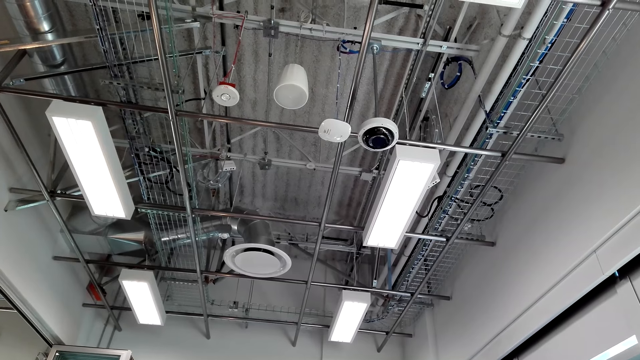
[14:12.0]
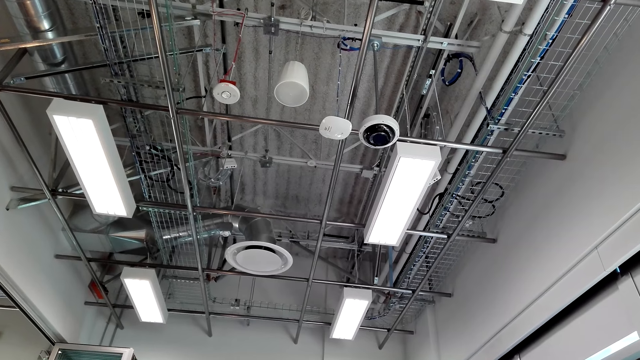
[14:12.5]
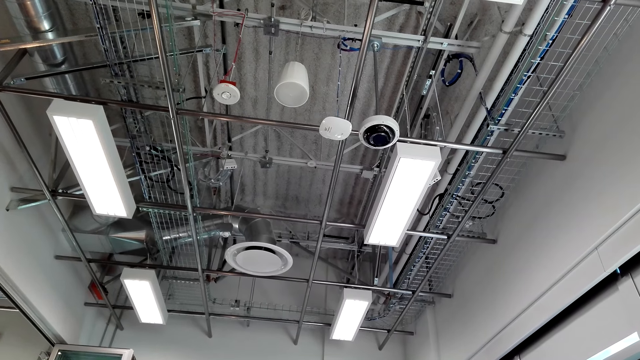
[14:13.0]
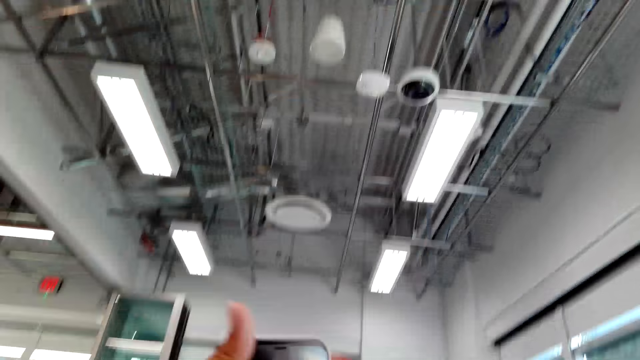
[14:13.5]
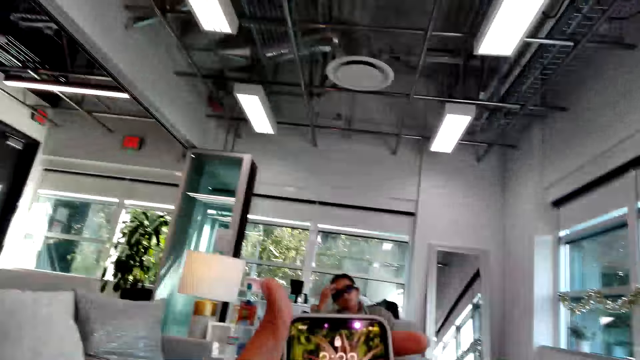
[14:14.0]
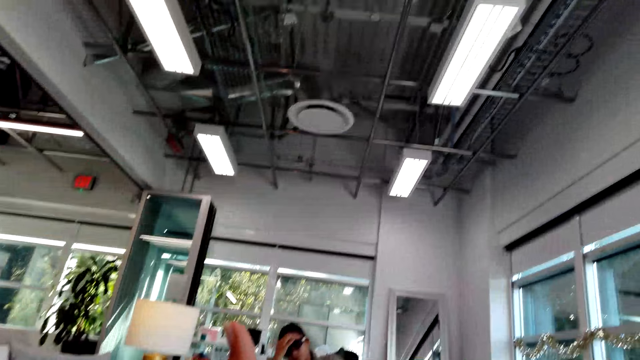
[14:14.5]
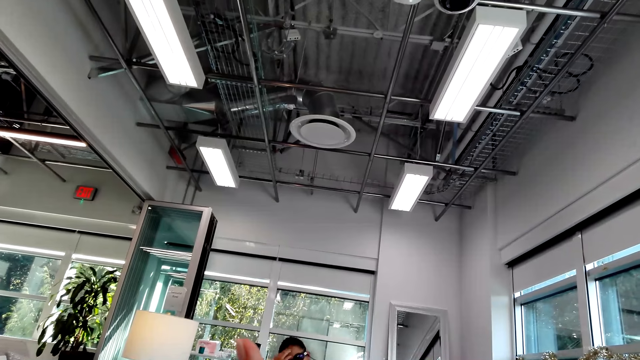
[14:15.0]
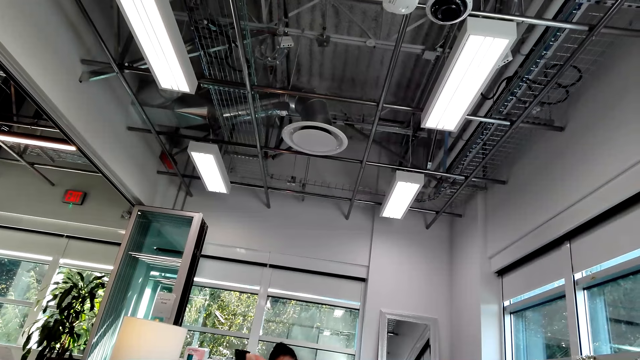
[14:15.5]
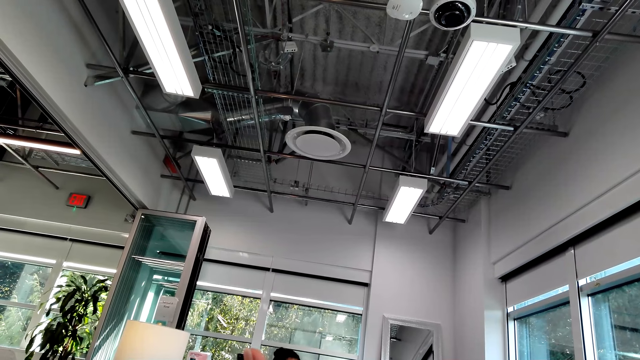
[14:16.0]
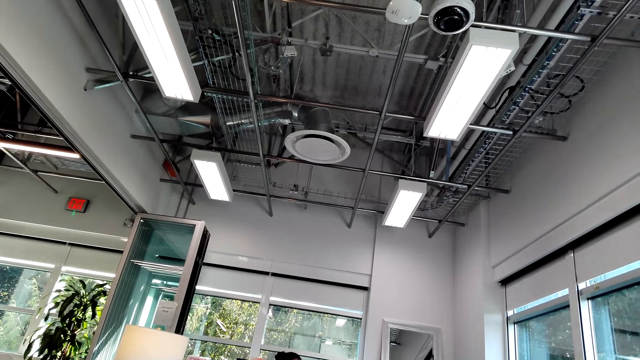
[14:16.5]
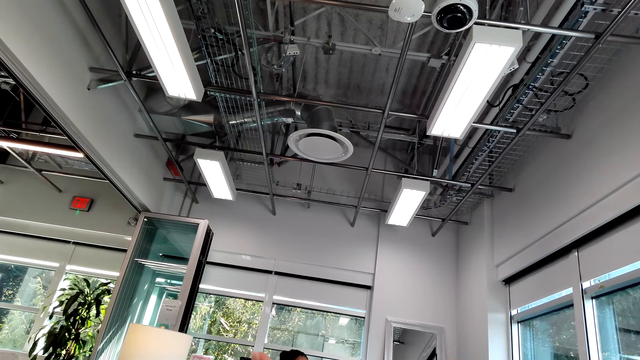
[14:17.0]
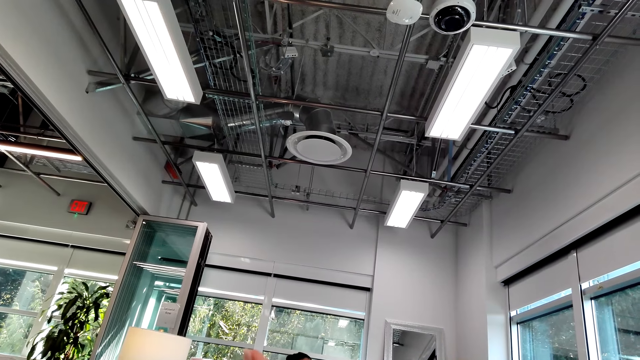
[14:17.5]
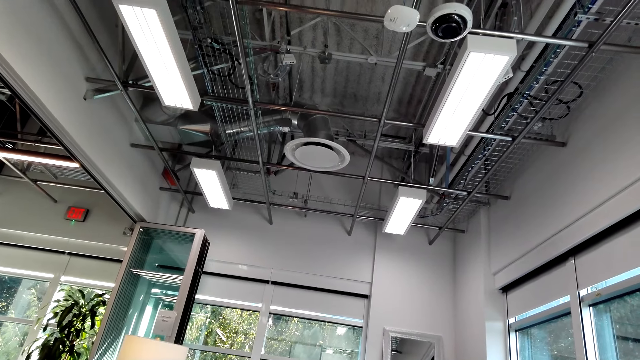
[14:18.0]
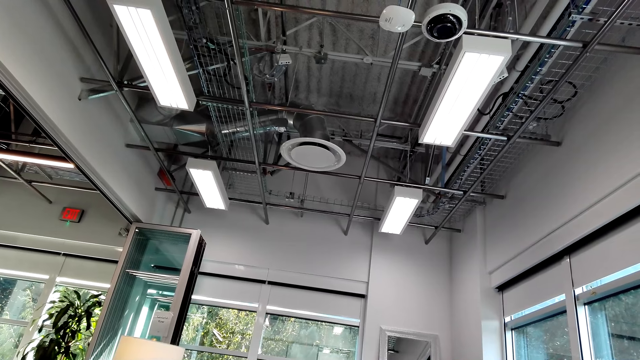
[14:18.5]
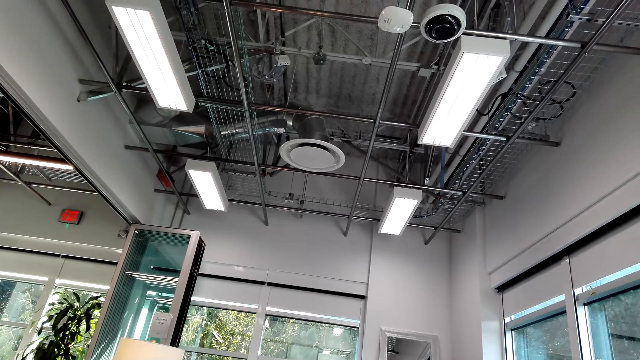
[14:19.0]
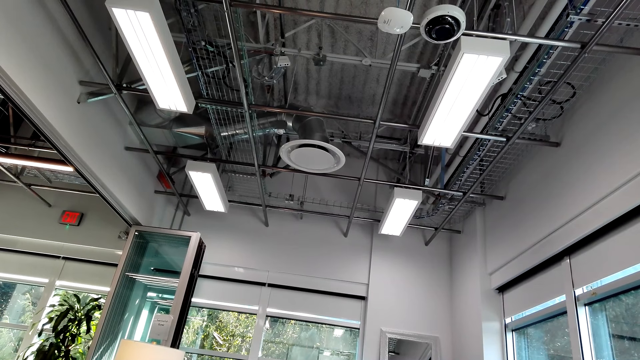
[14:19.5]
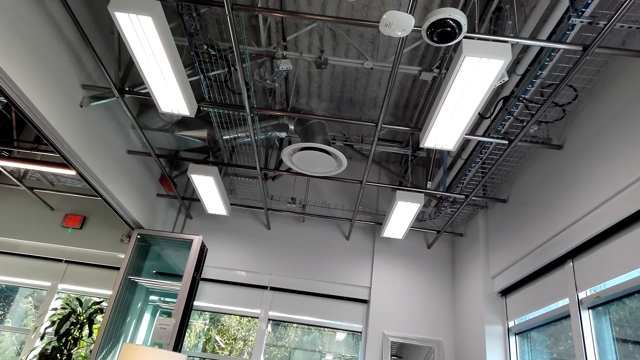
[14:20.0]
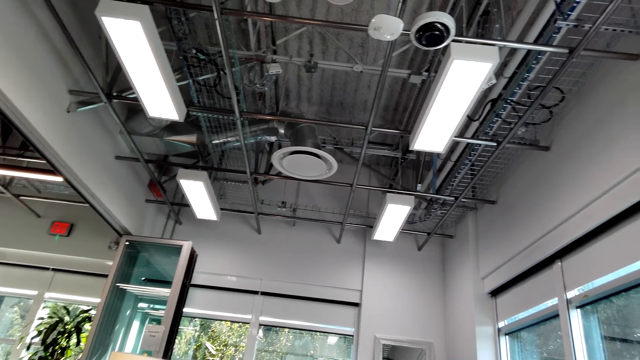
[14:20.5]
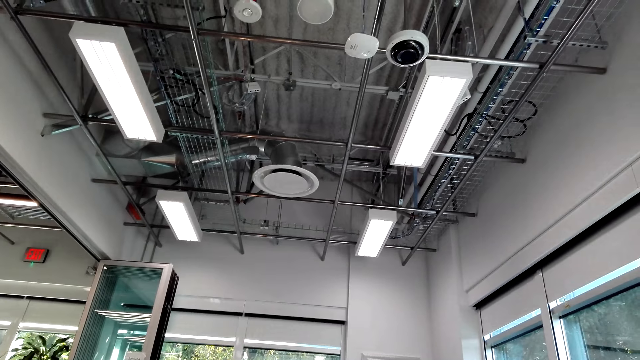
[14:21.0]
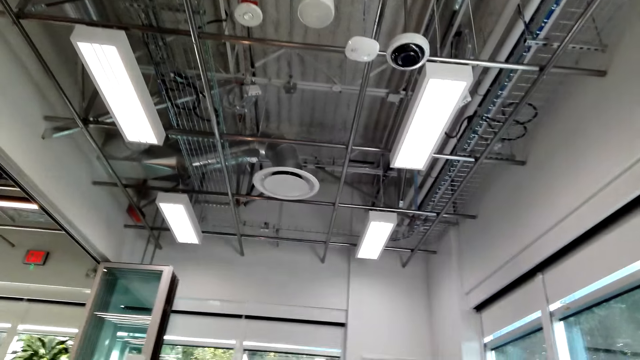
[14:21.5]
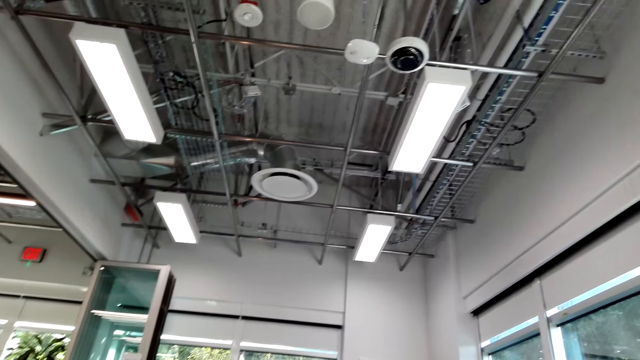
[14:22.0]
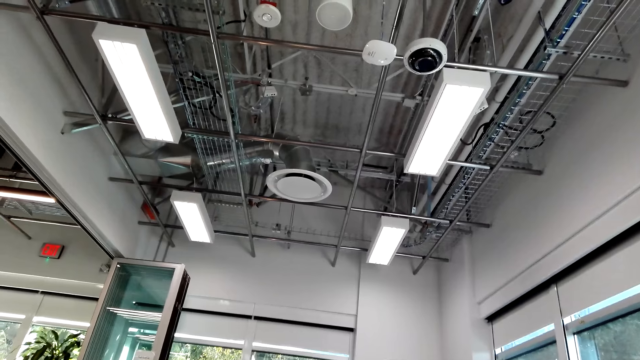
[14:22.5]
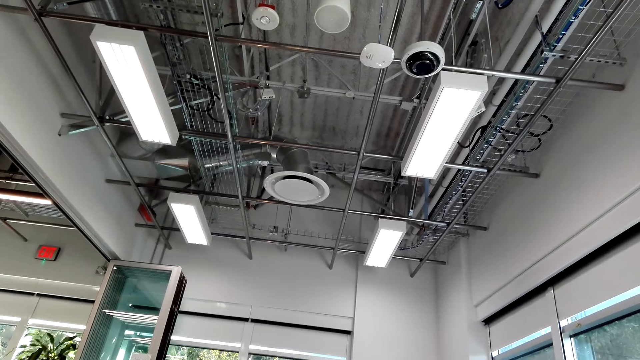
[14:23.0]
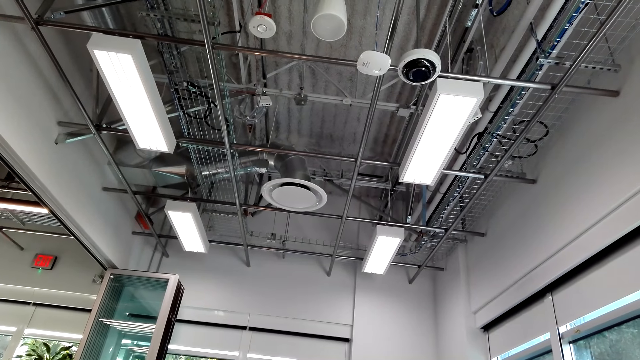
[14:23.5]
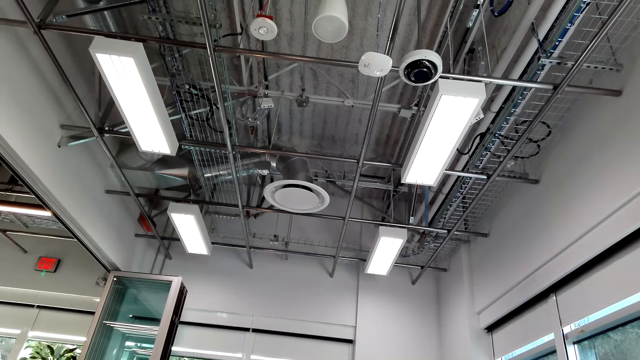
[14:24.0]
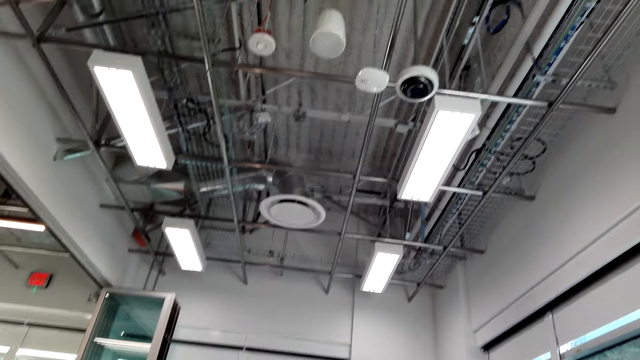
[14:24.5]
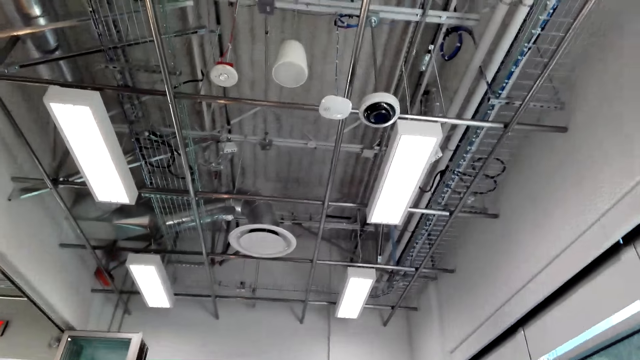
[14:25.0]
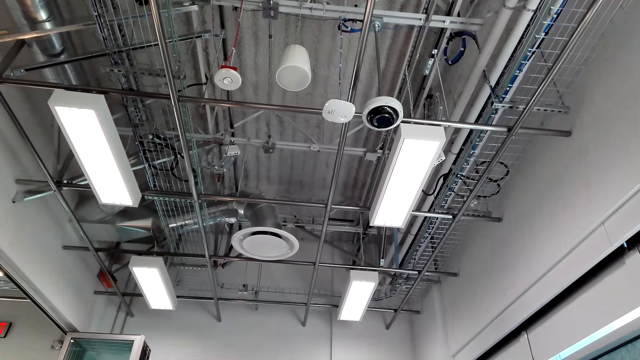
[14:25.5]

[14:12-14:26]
The camera wearer operates a phone. They stare at the roof. They talk with a woman.

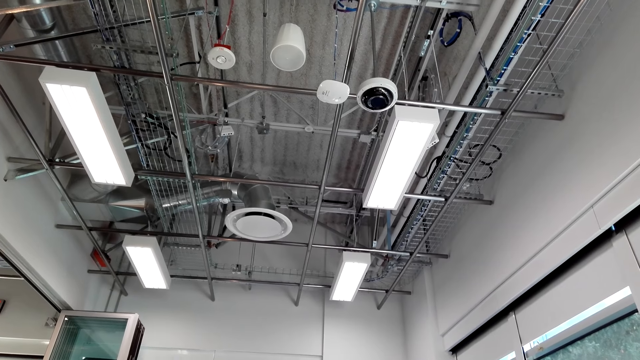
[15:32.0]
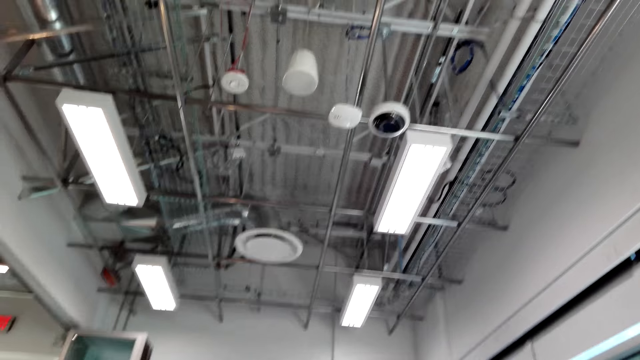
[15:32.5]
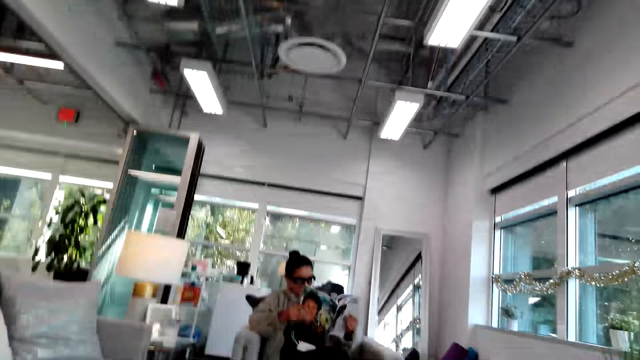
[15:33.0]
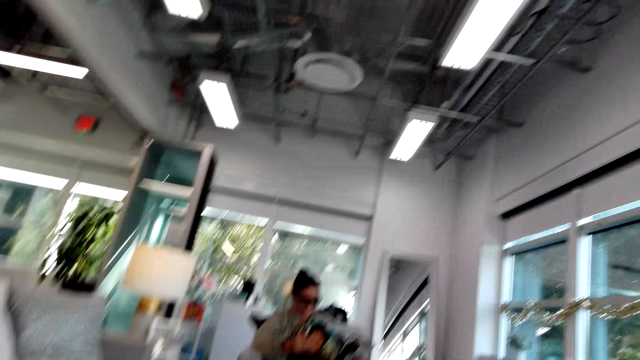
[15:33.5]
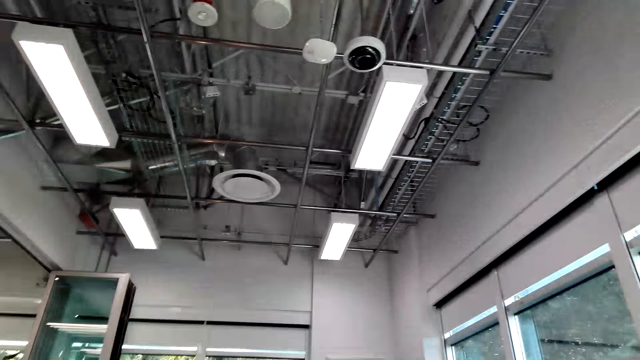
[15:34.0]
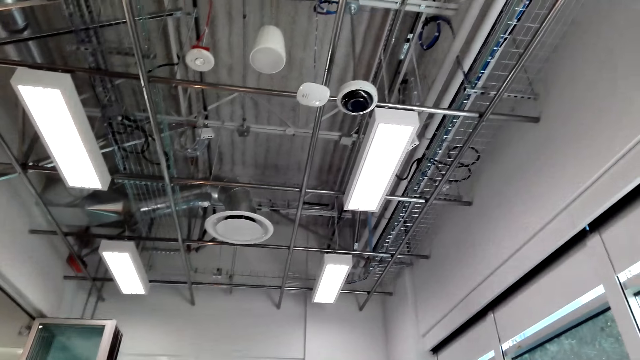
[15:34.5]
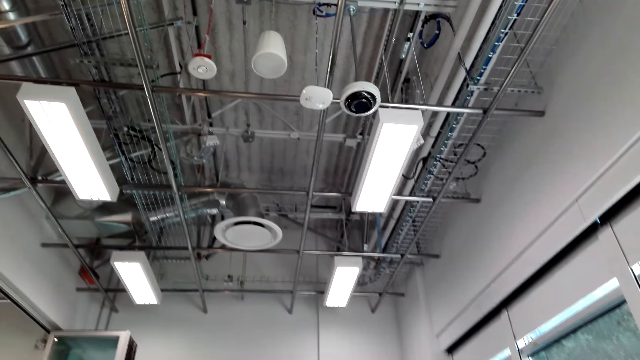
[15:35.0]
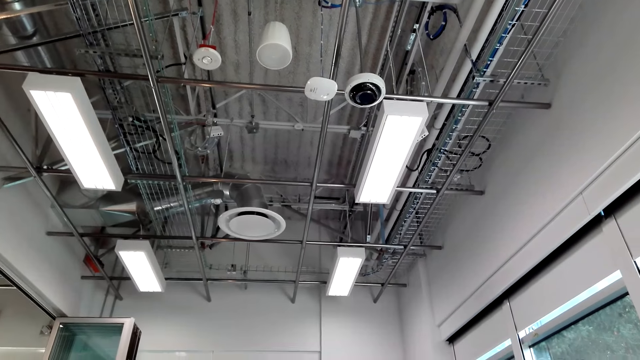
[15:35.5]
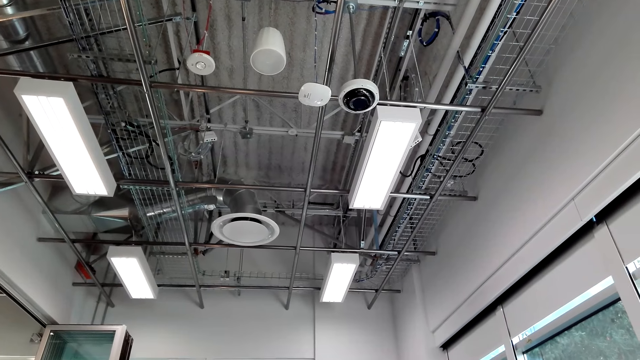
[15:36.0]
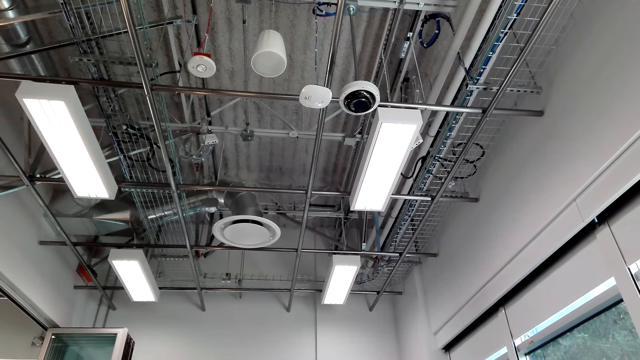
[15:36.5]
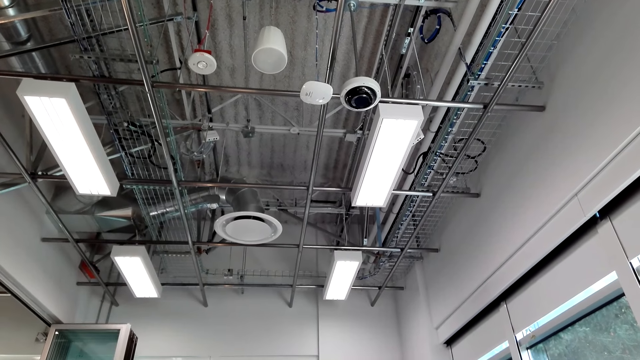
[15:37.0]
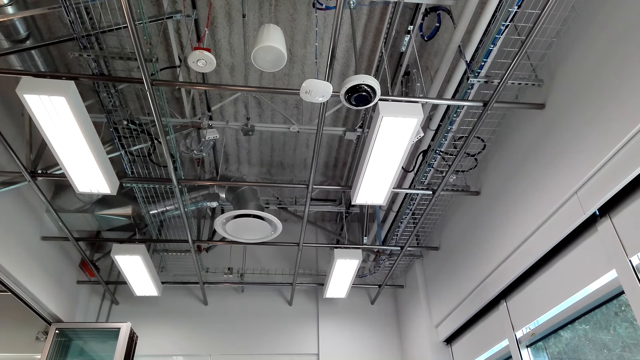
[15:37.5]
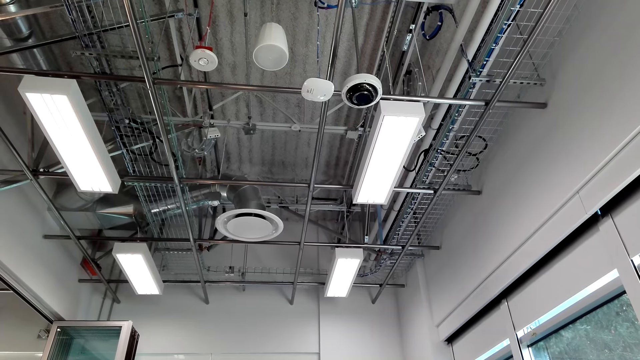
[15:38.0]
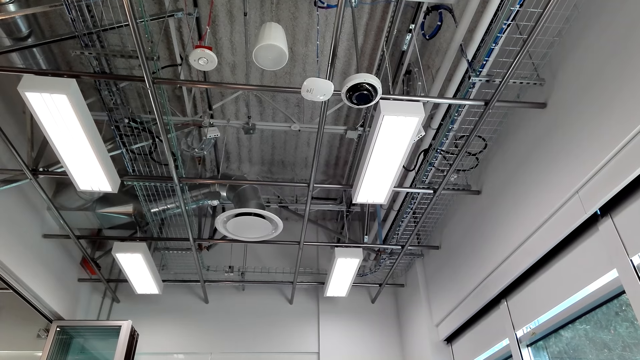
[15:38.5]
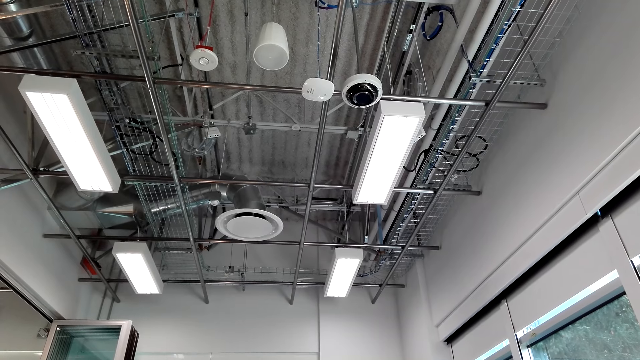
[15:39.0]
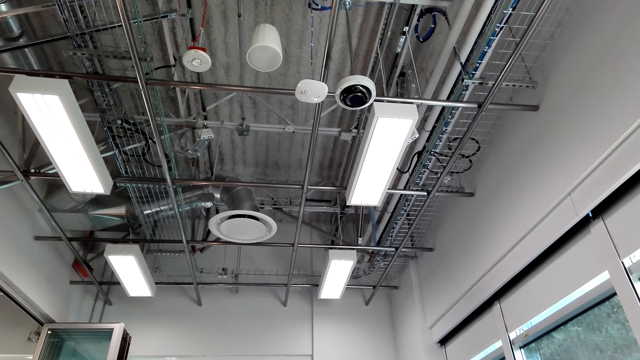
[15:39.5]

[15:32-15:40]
A woman reads a magazine. The camera wearer talks with the woman. They stare at the roof.
